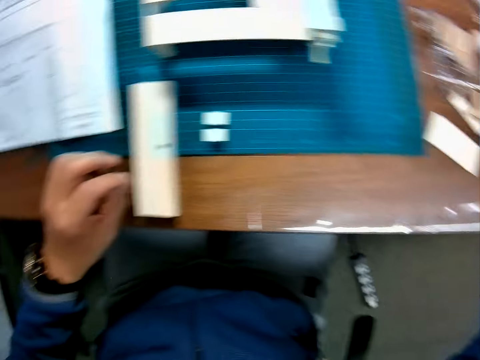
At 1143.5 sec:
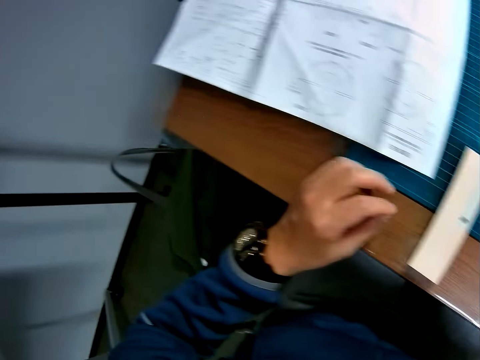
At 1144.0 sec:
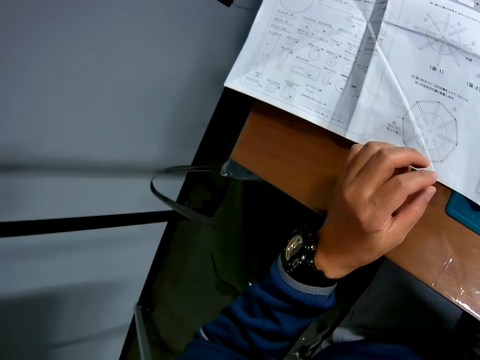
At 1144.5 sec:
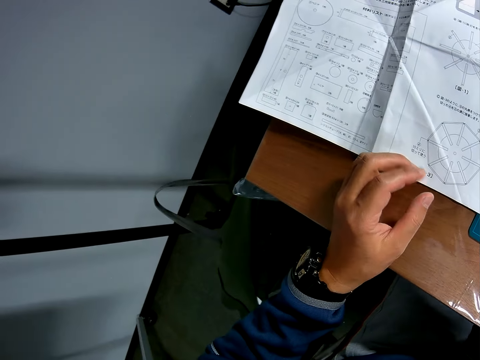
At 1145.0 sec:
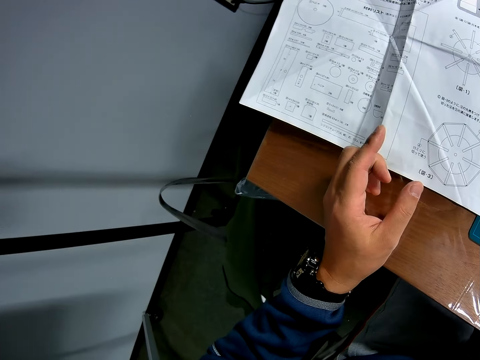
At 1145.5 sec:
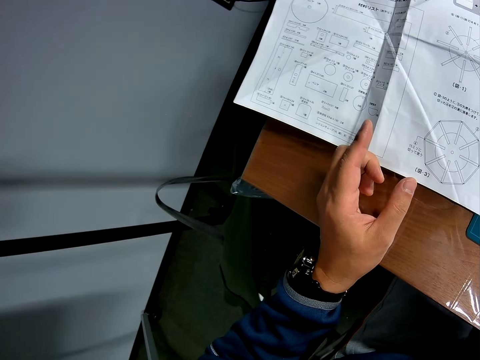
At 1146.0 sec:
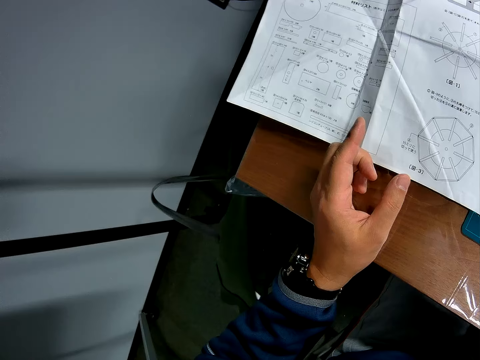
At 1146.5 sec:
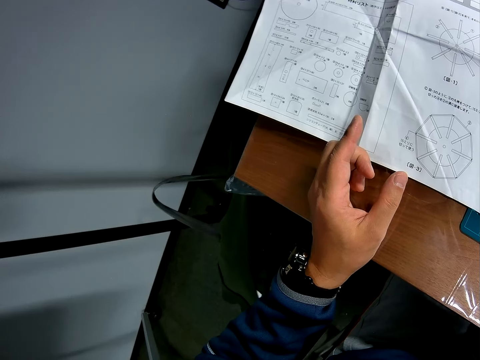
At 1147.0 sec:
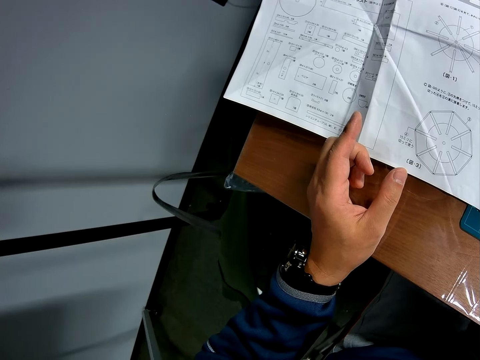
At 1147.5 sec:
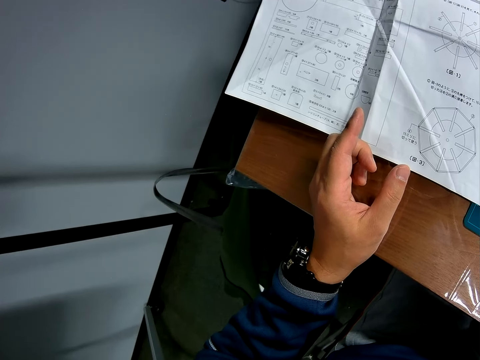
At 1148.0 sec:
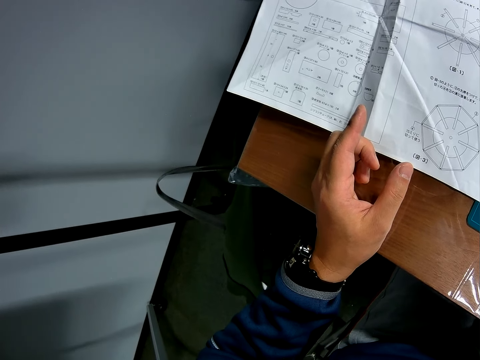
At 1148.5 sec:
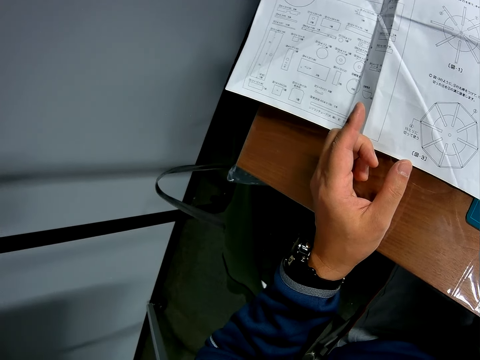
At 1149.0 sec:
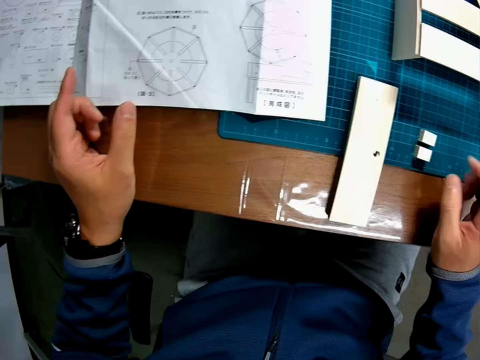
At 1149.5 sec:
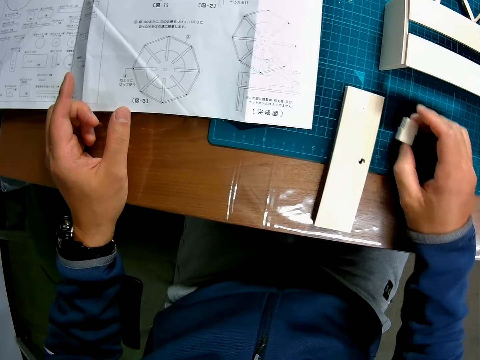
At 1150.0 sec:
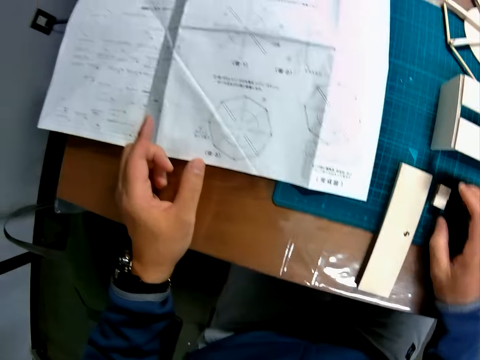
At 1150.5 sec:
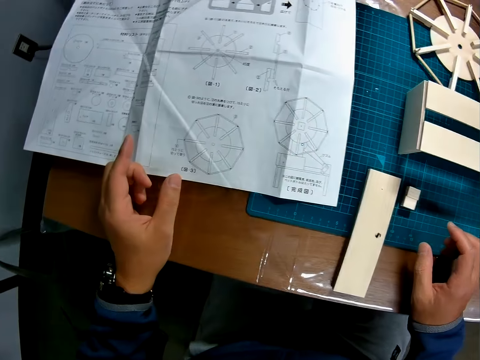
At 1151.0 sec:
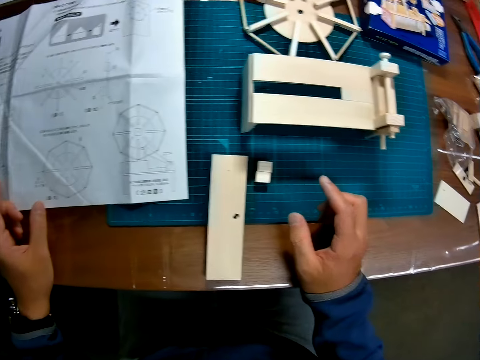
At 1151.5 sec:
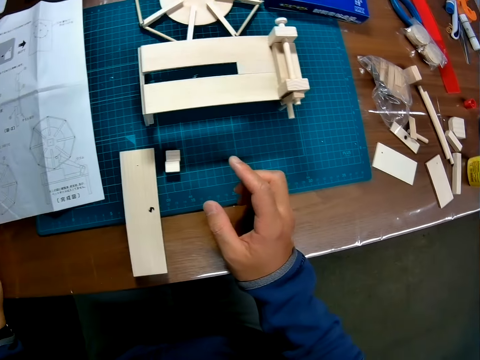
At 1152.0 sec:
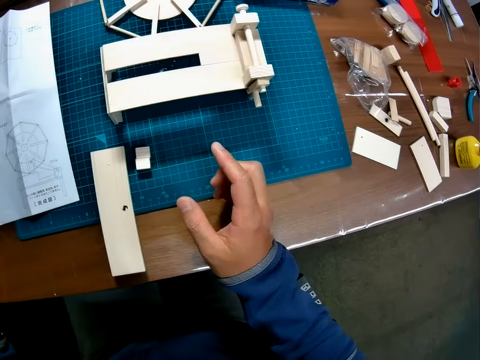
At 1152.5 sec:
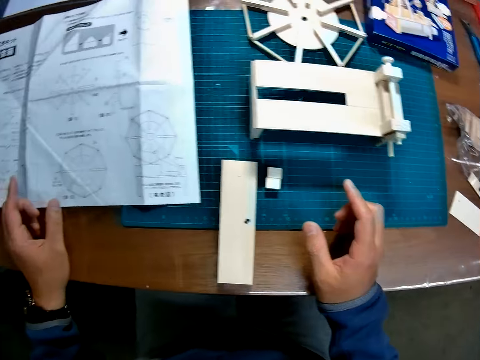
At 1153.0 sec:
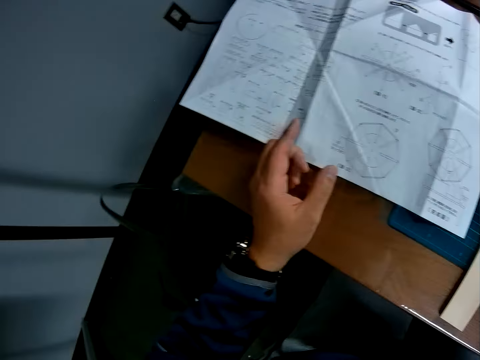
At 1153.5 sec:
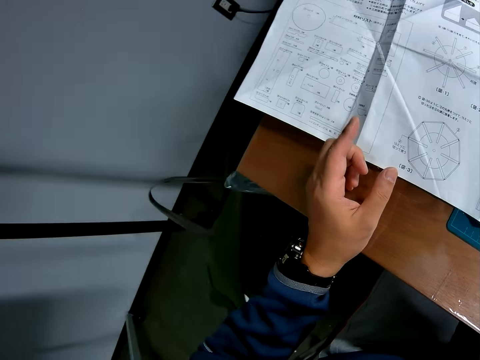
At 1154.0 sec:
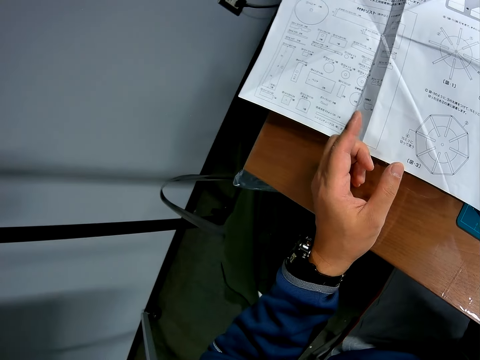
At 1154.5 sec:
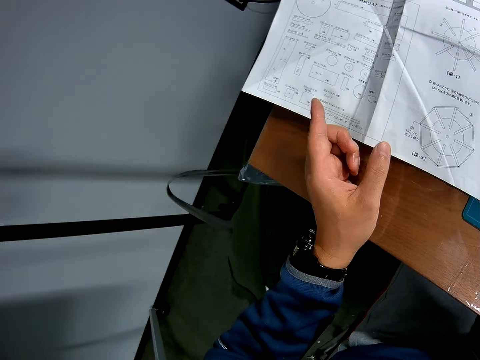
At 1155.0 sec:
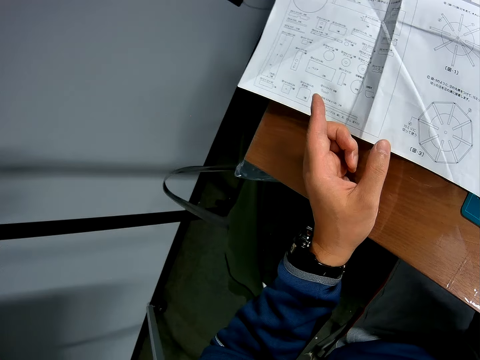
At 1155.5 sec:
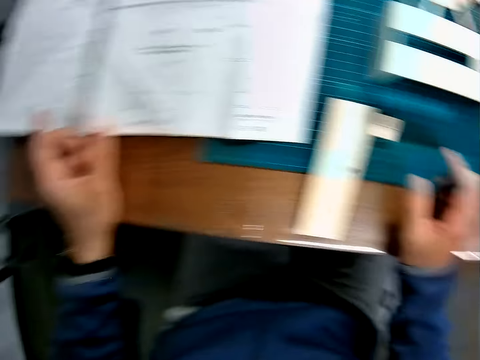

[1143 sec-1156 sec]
The camera wearer puts down the measuring ruler. They look at the sketch paper. They move two pieces of wood from the table. They look at the sketch paper.

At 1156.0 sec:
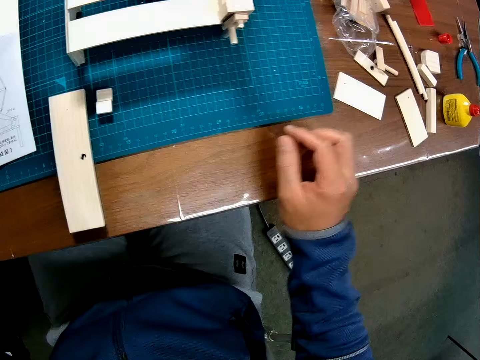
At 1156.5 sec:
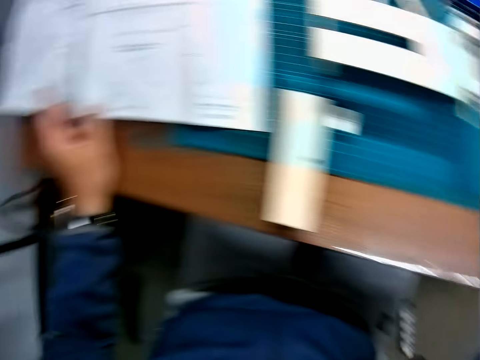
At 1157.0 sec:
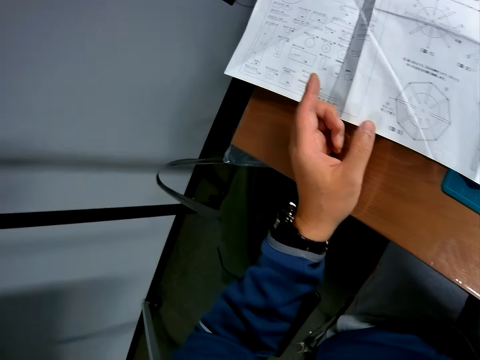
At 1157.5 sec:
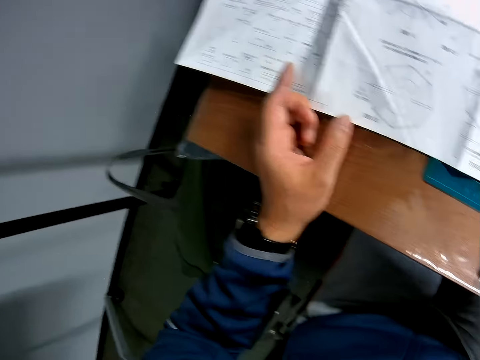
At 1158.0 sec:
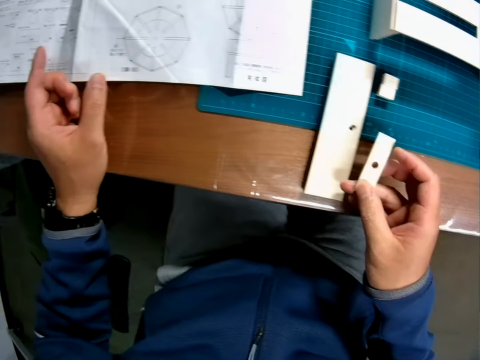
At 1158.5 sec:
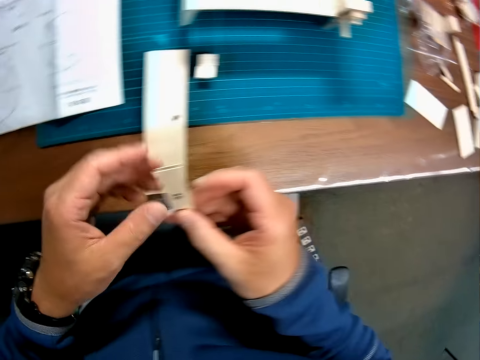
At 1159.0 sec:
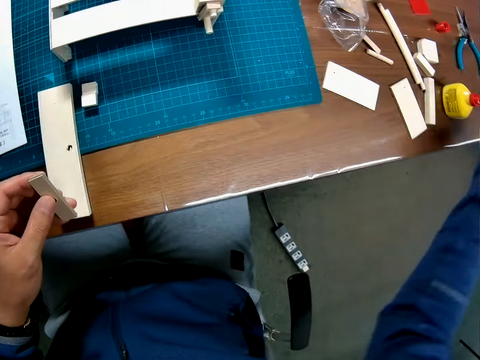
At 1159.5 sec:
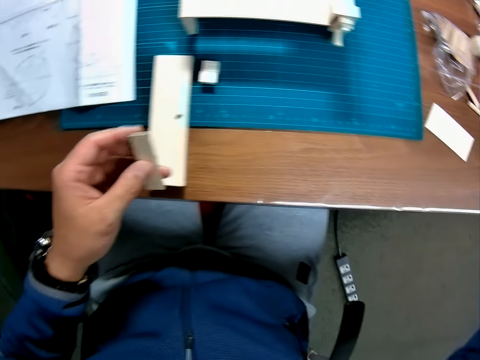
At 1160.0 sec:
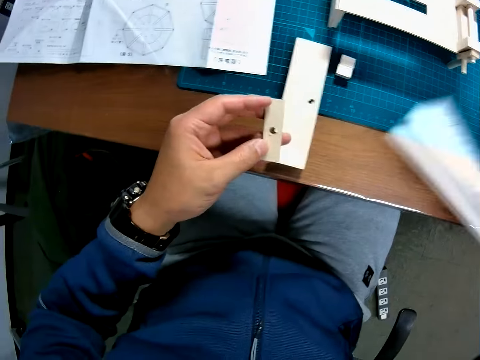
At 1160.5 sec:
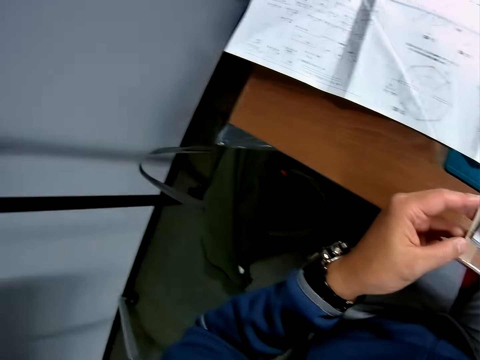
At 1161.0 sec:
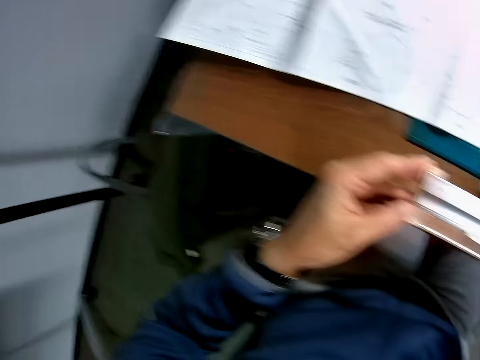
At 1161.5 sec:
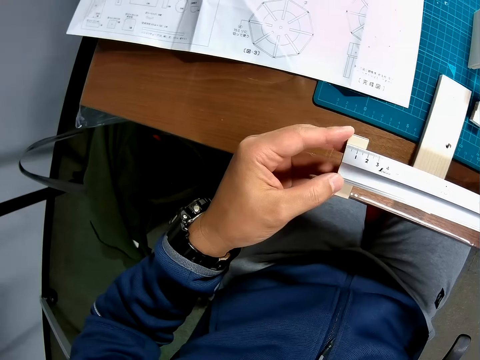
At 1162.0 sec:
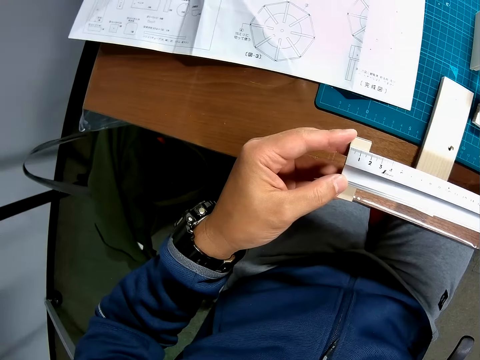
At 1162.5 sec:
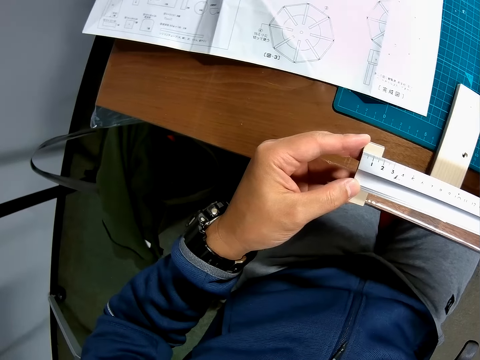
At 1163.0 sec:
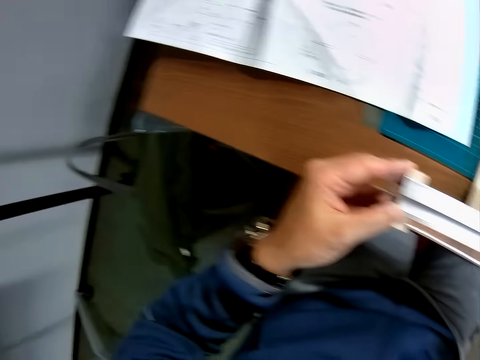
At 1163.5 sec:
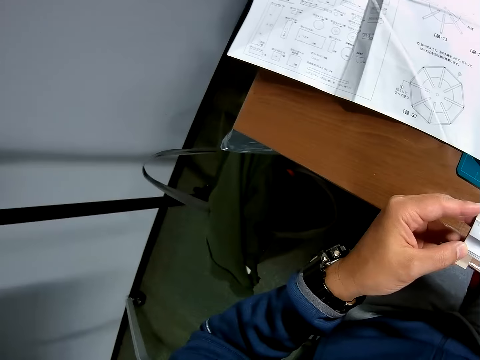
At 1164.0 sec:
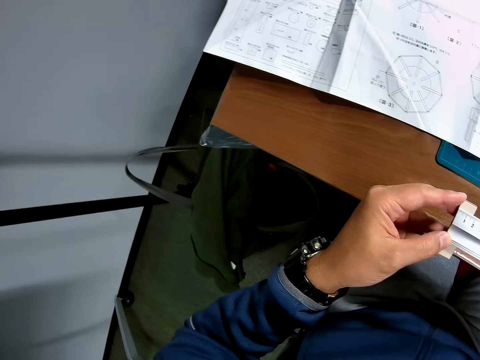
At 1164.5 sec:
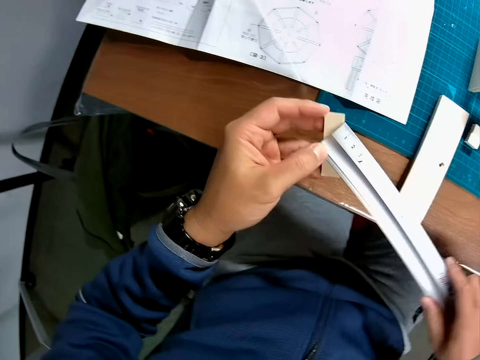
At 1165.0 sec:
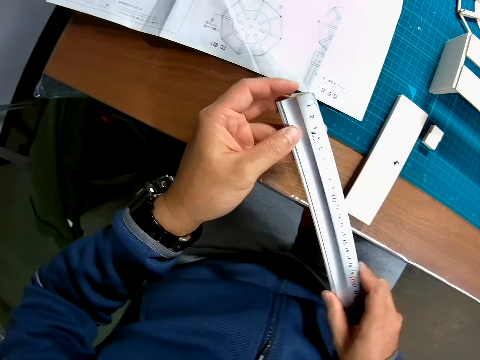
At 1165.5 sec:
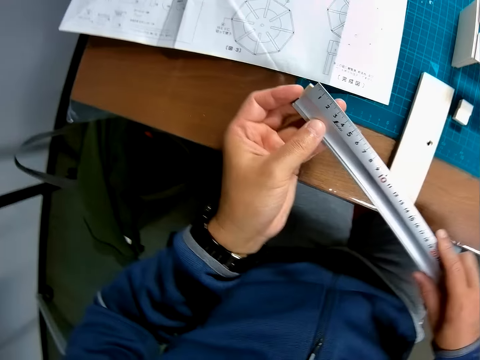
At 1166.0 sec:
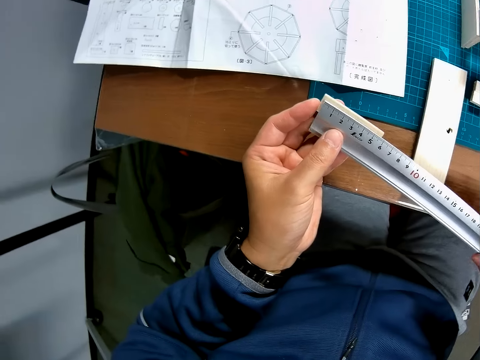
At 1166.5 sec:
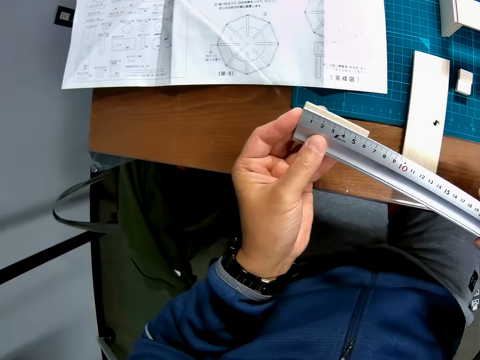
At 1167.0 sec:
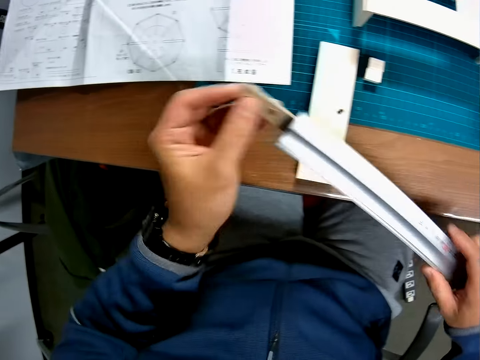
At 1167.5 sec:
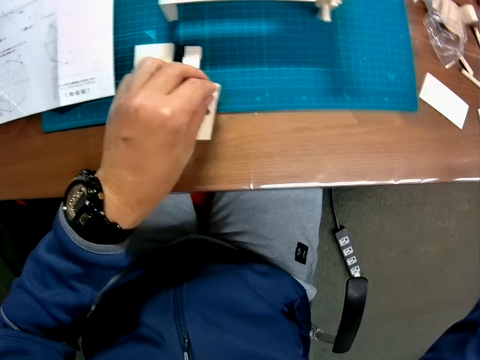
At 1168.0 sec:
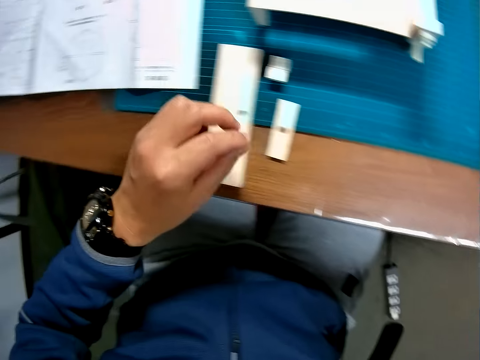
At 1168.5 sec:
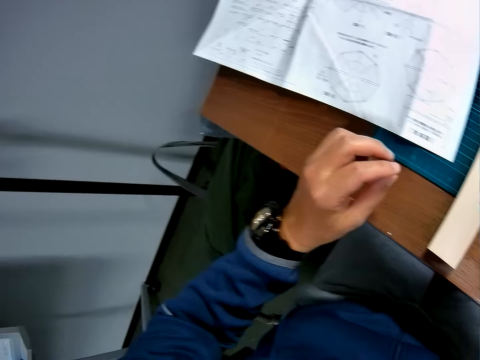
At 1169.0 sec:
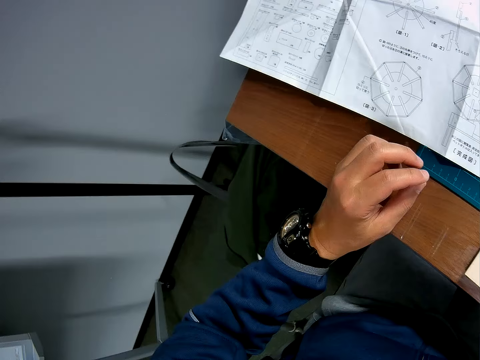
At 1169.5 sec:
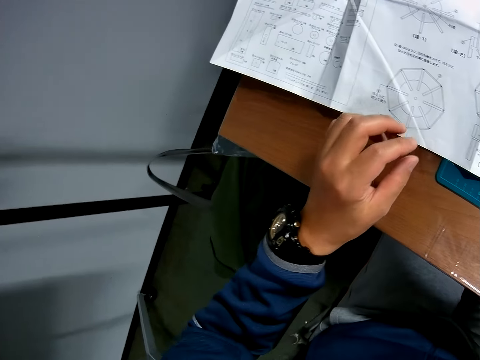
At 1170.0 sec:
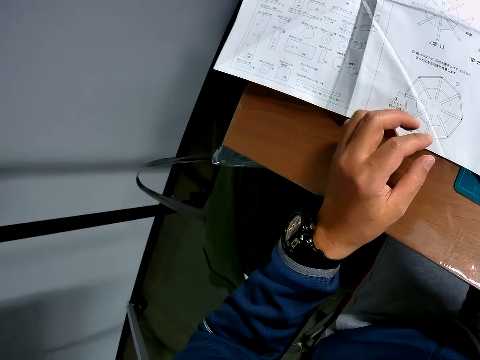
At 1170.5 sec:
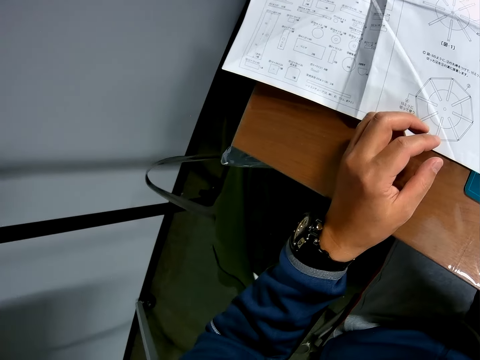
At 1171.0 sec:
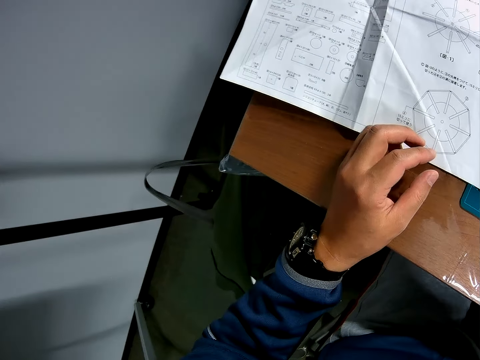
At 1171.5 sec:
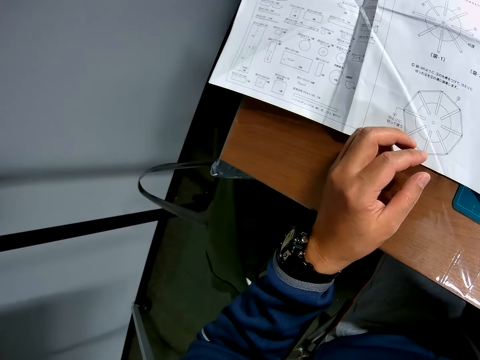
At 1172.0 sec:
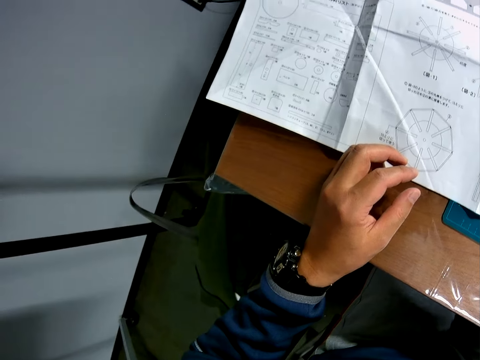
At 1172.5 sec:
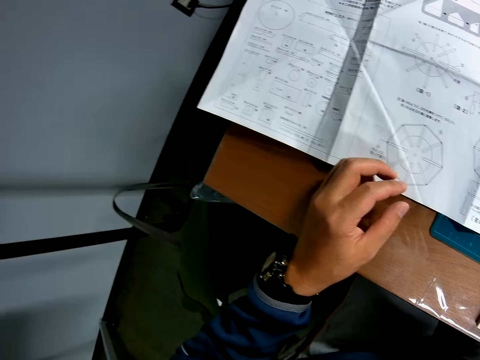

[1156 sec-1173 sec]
The camera wearer picks up a piece of wood. They pick up the measuring ruler. They measure the wood with the ruler. They put the piece of wood on the table. They put the measuring ruler on the table. They look at the sketch paper.
